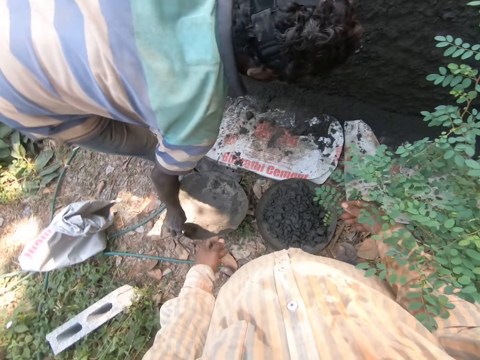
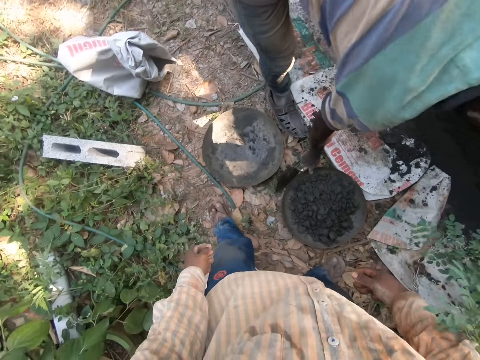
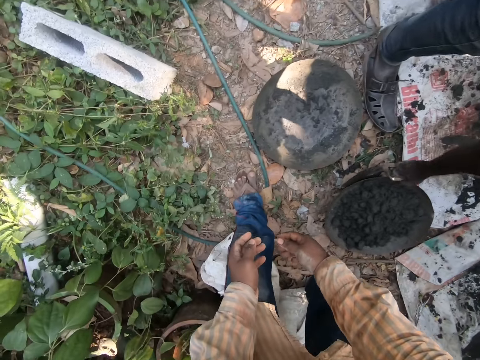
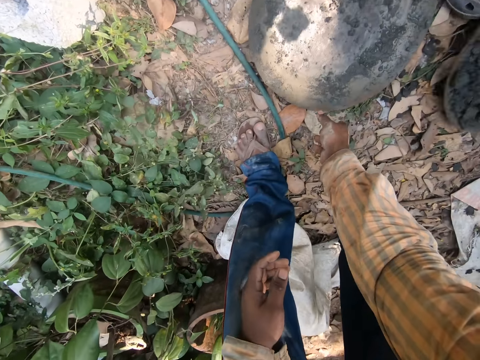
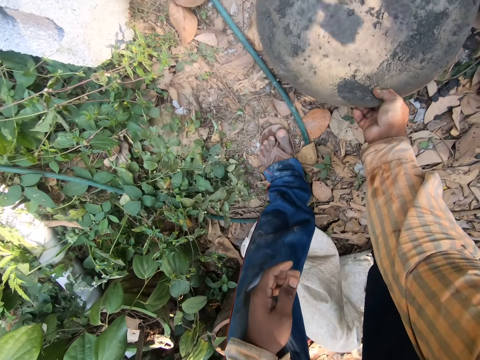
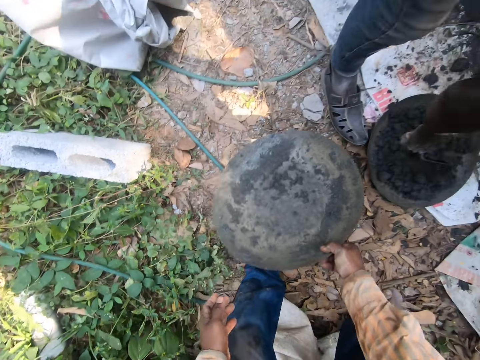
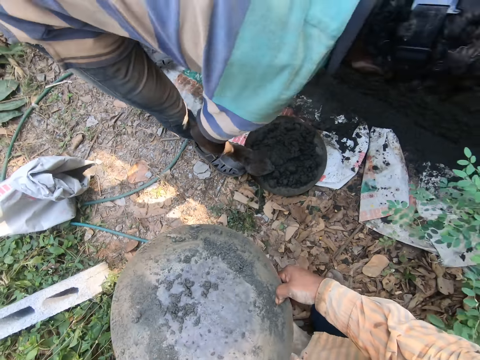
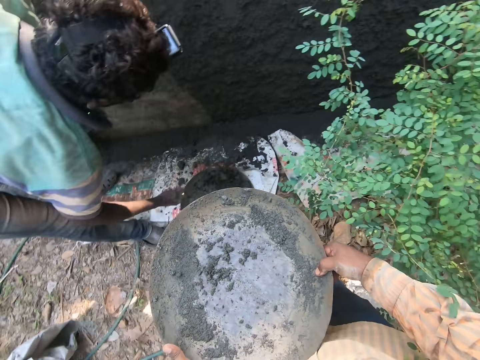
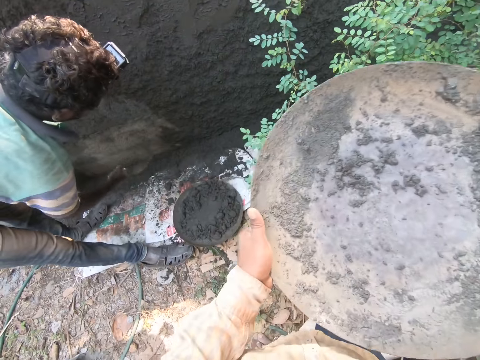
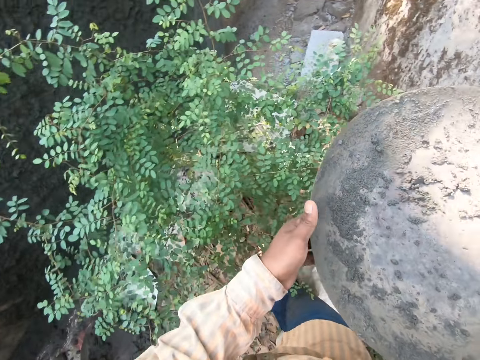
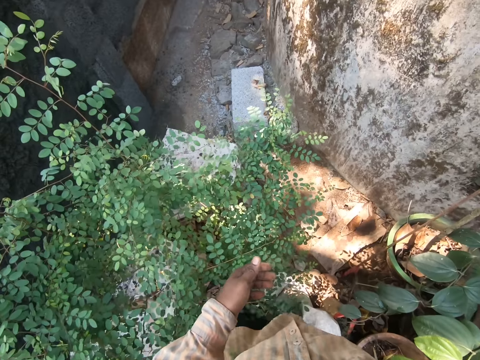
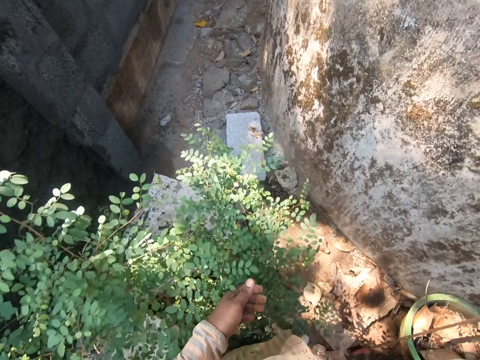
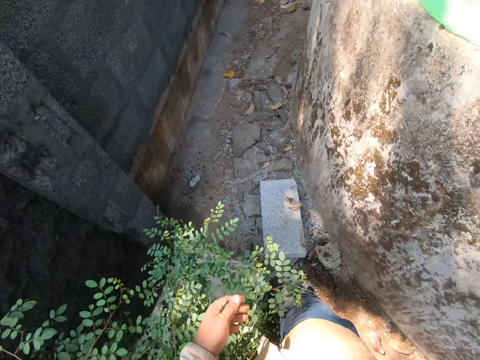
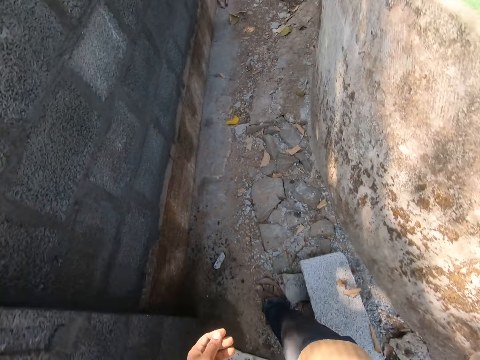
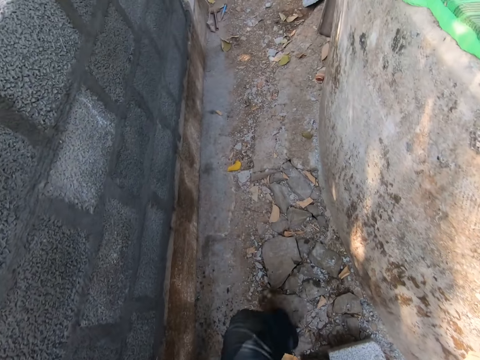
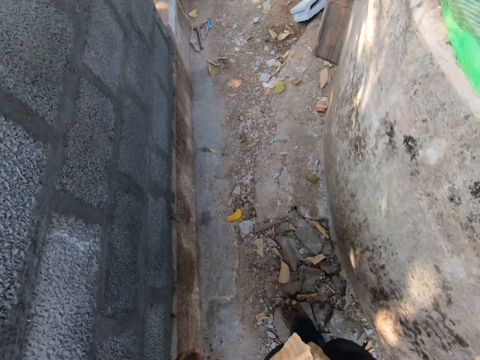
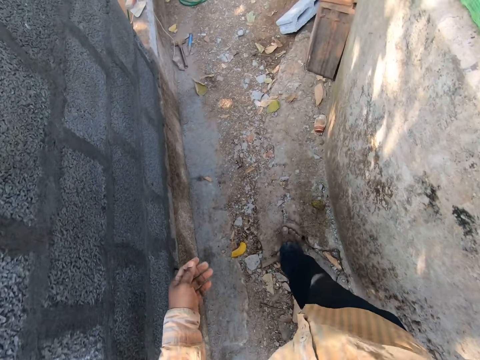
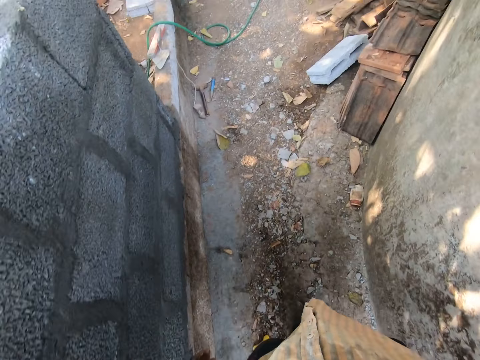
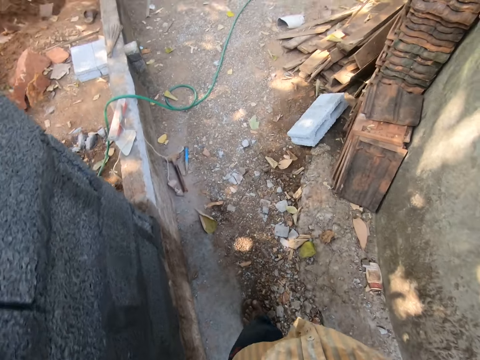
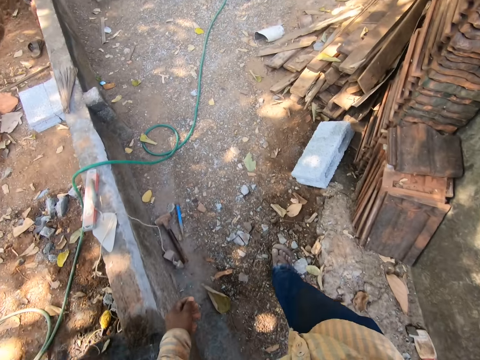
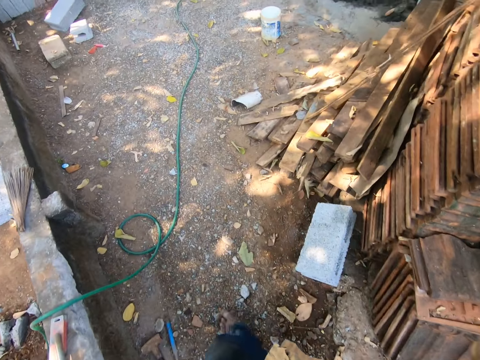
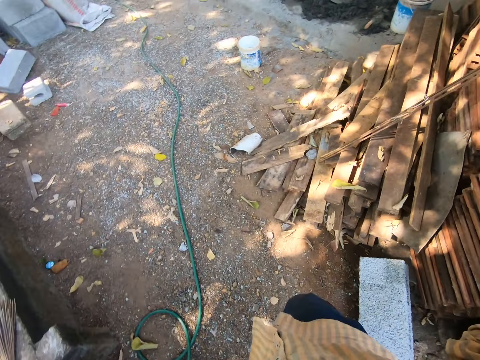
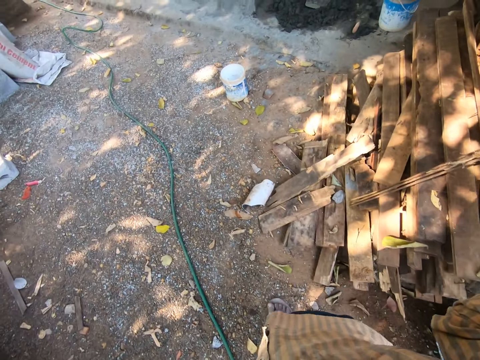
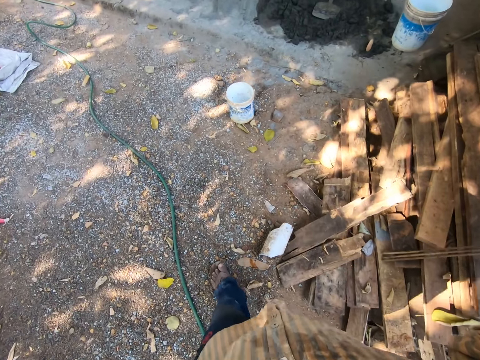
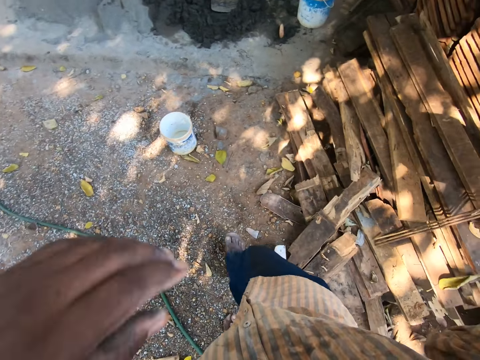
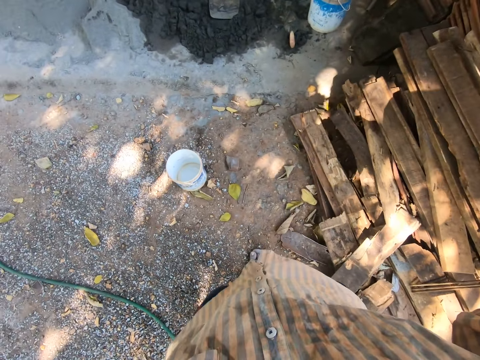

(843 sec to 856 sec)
A person picks a basin. The camera wearer picks a basin. The person picks cement with a trowel and throws the cement on the wall. The camera wearer walks in the compound.

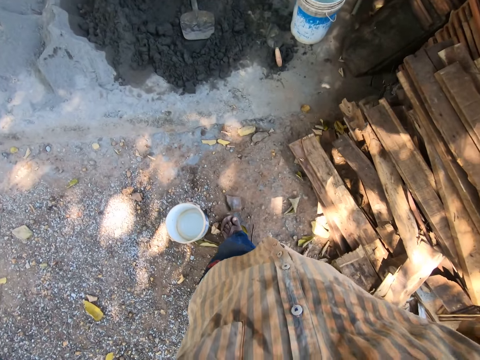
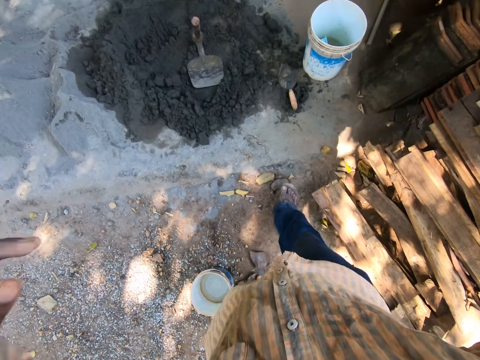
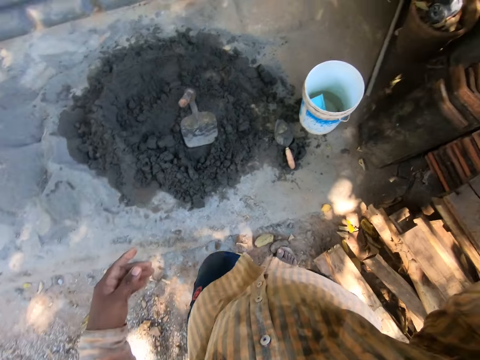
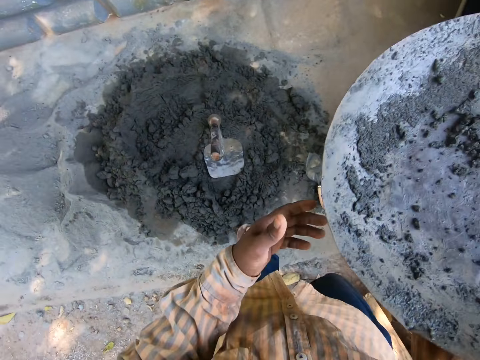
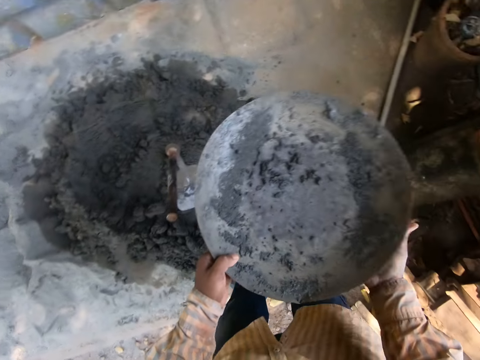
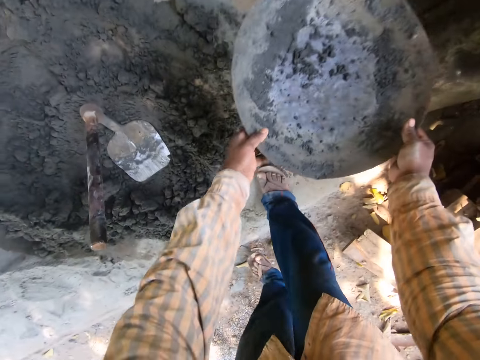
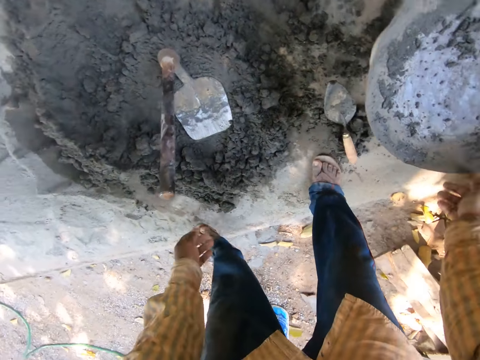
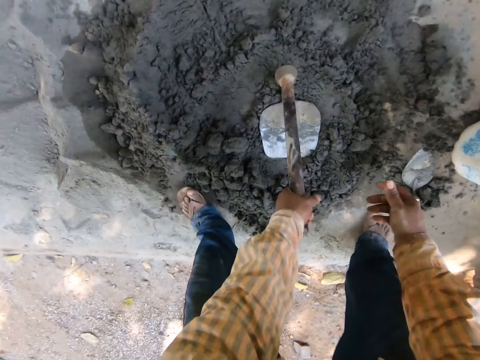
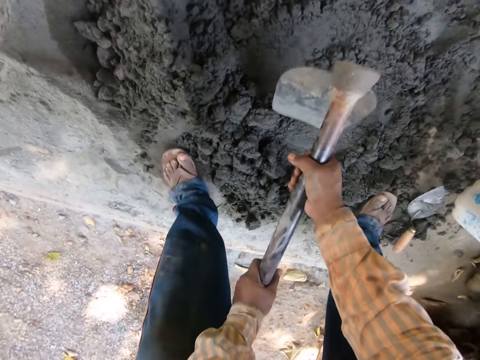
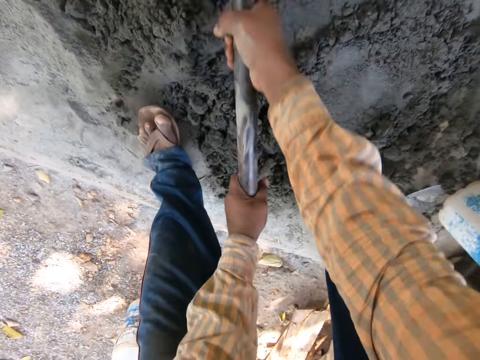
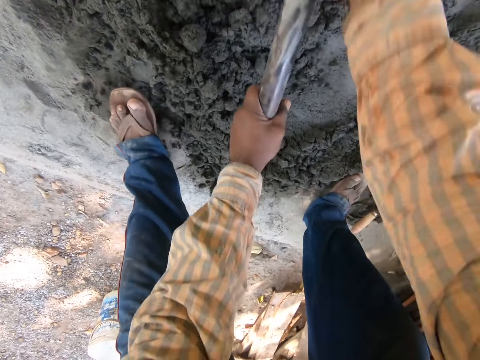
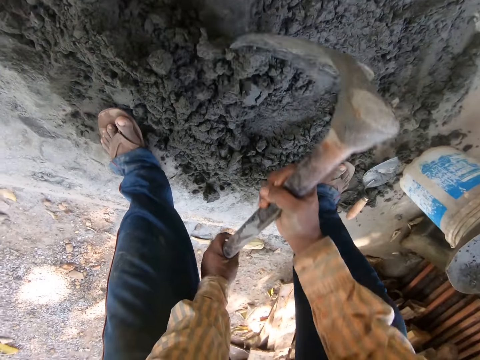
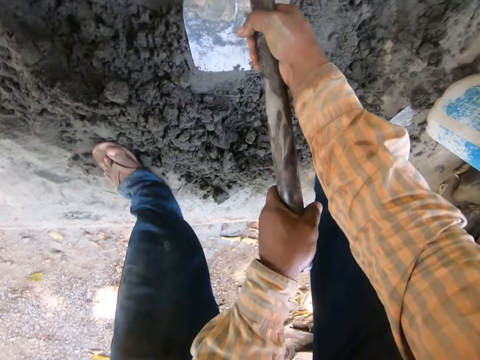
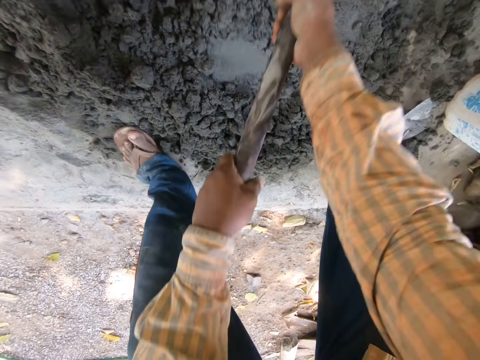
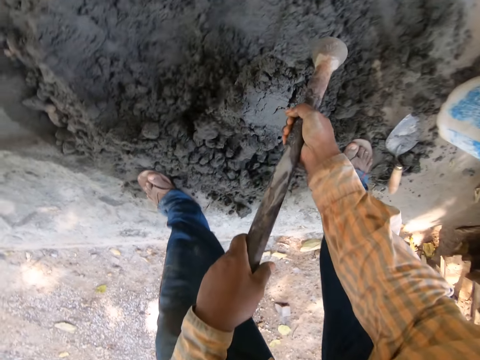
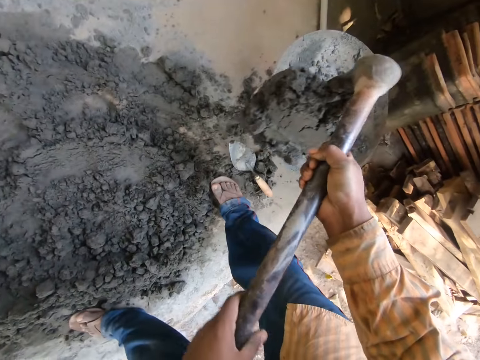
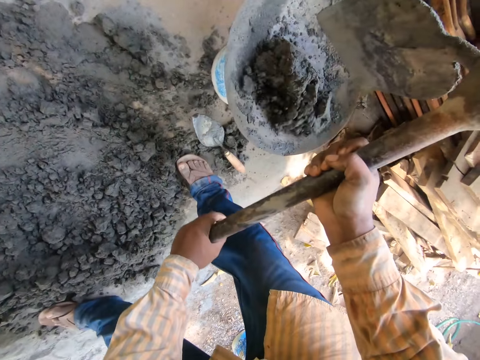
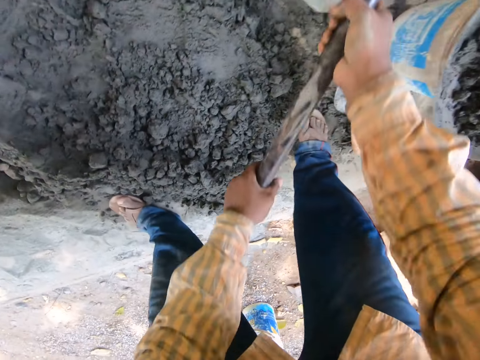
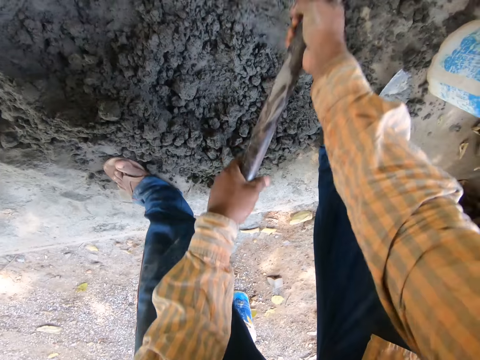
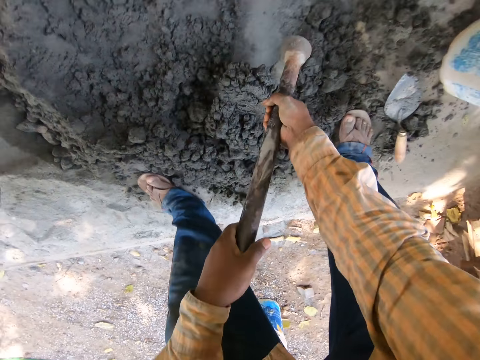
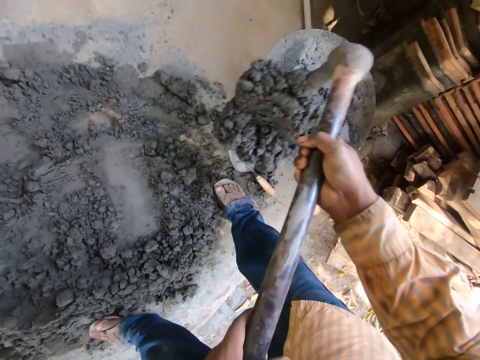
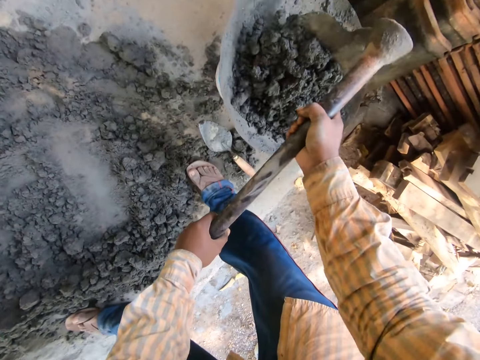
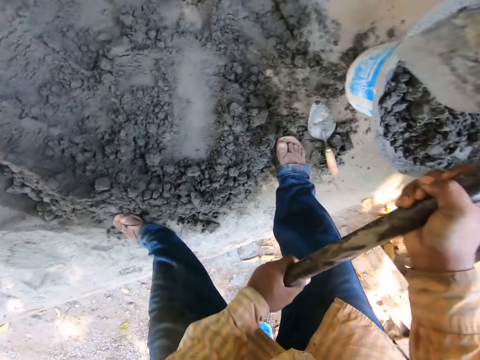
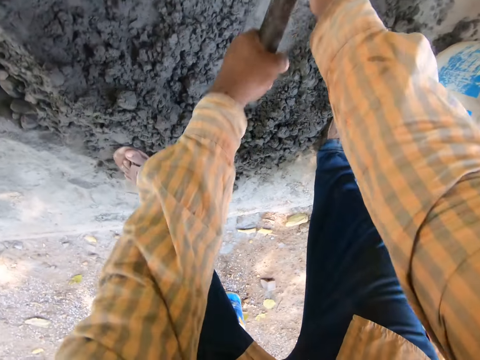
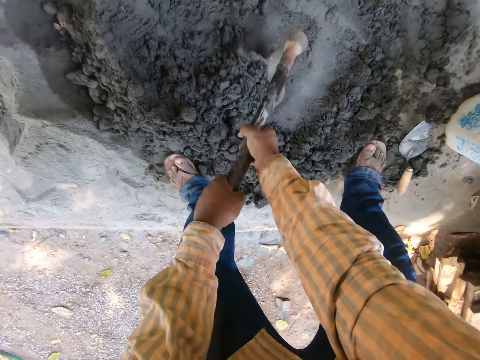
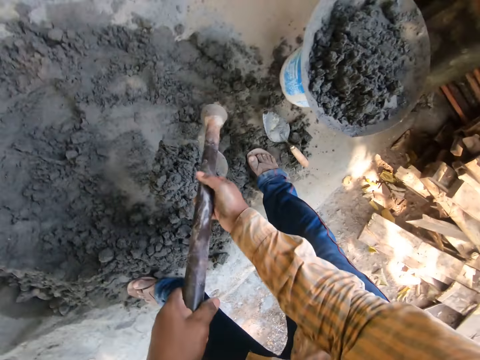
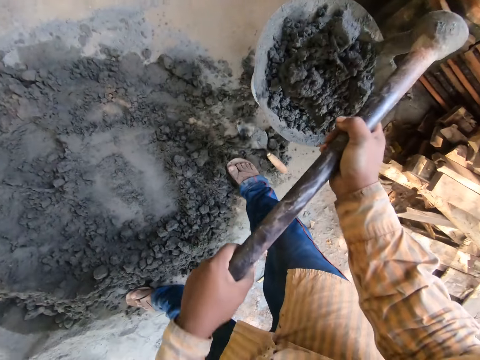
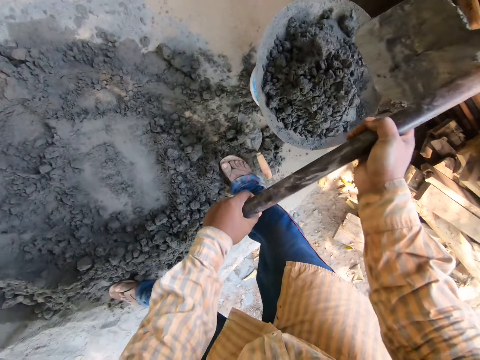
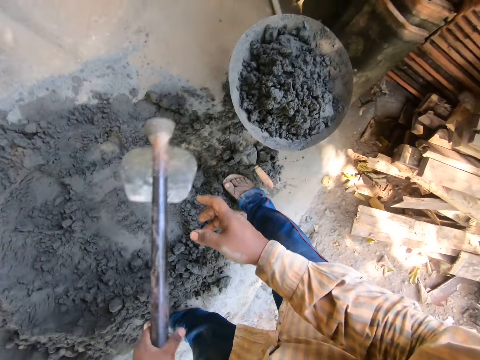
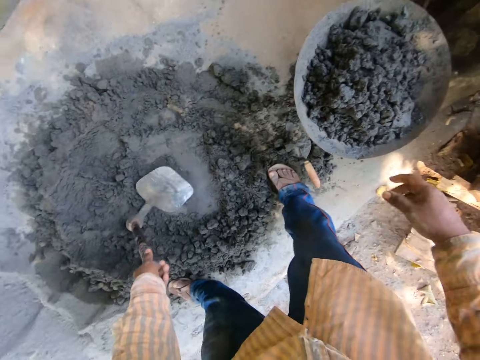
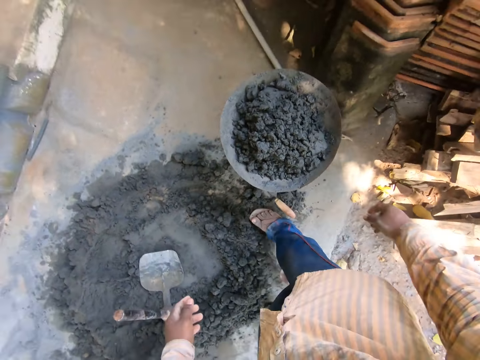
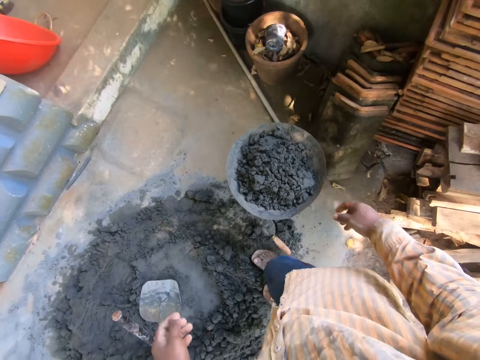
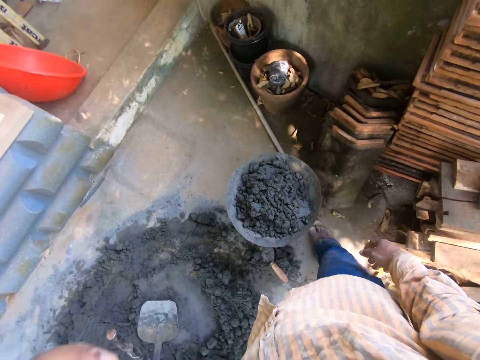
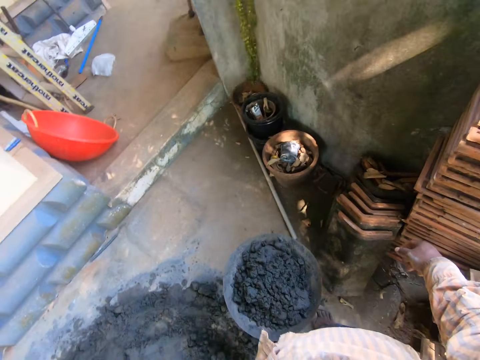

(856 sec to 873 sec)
The camera wearer drops a mortar tray on a bucket. They pick up a hoe. They collect cement or mortar with the hoe. They mix the mortar with the hoe. They dig the mortar with the hoe. They pour the mortar in the tray. They dig the mortar with the hoe. They pour the mortar in the tray. They scoop the mortar with the hoe. They pour the mortar in the tray. They drop the hoe on the mortar. They look around.
